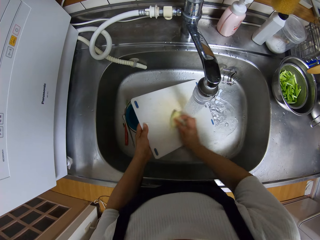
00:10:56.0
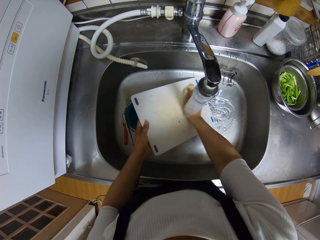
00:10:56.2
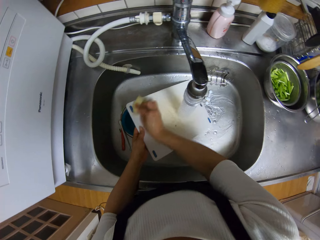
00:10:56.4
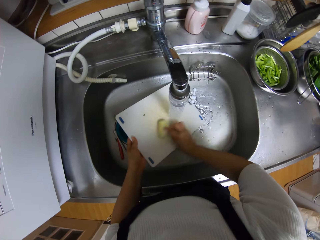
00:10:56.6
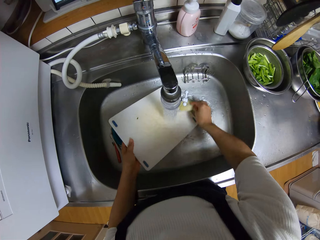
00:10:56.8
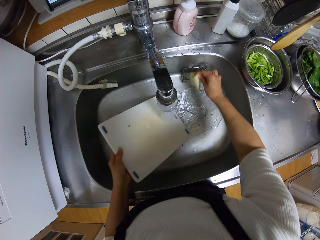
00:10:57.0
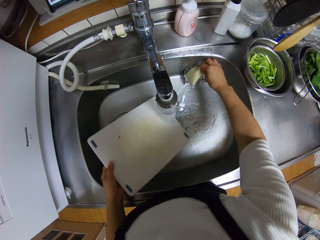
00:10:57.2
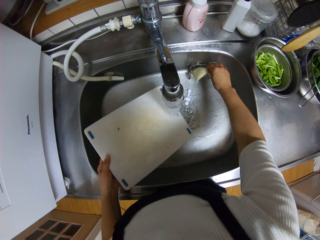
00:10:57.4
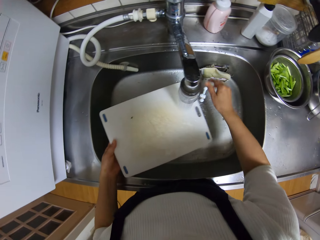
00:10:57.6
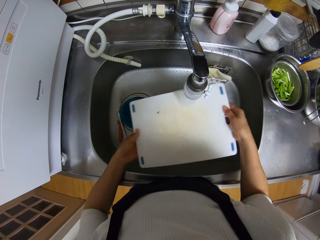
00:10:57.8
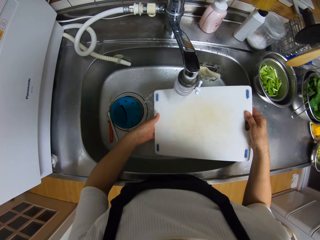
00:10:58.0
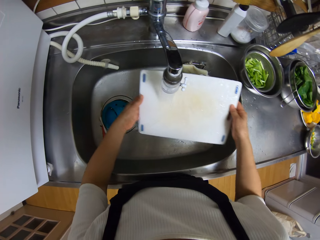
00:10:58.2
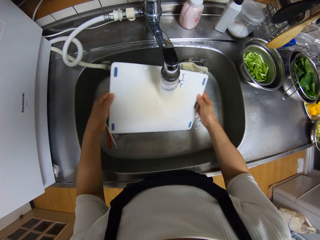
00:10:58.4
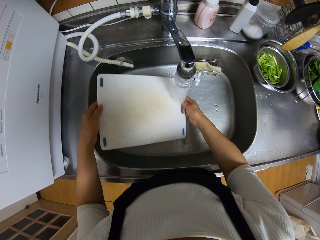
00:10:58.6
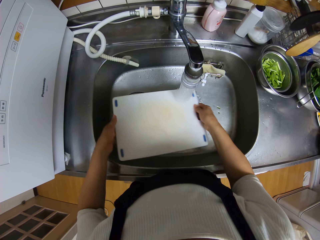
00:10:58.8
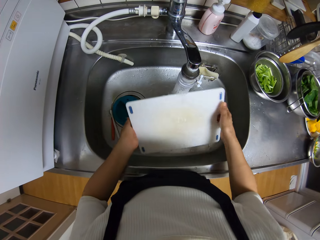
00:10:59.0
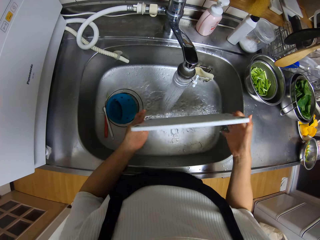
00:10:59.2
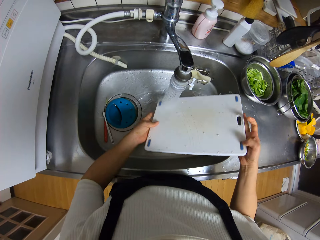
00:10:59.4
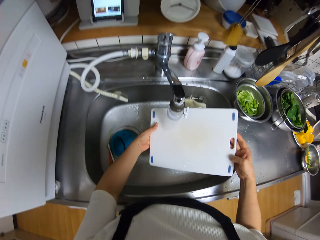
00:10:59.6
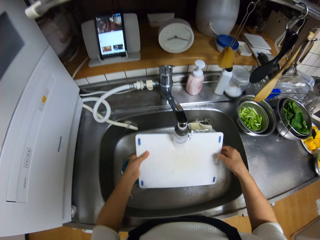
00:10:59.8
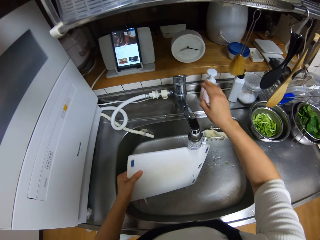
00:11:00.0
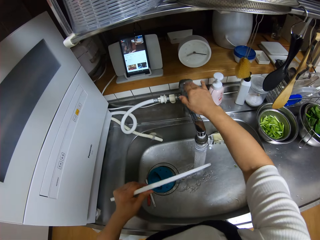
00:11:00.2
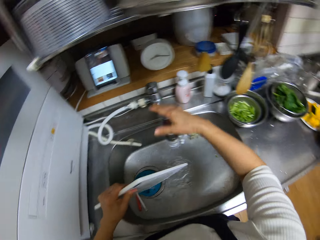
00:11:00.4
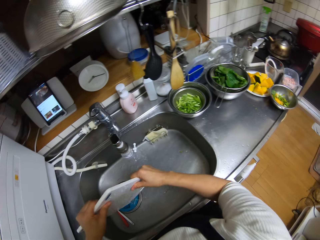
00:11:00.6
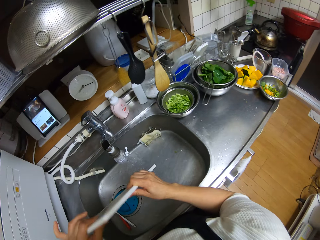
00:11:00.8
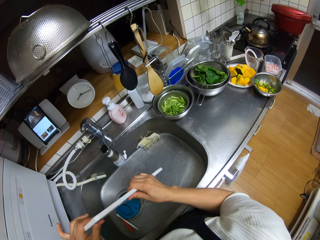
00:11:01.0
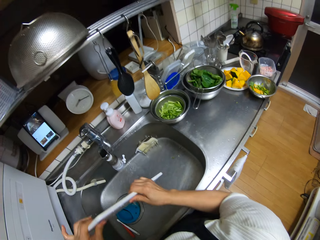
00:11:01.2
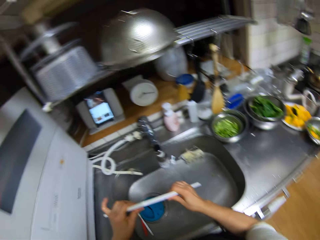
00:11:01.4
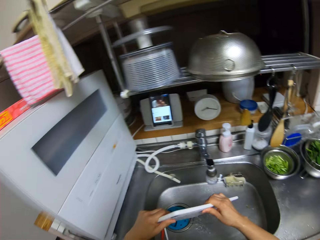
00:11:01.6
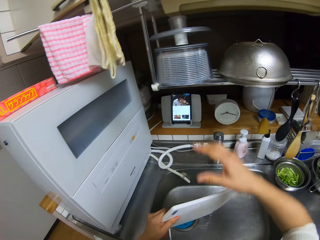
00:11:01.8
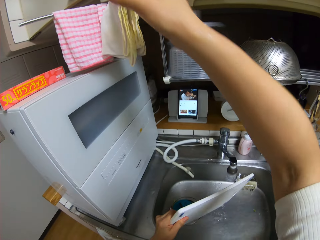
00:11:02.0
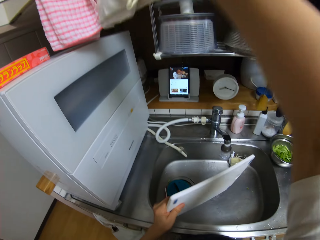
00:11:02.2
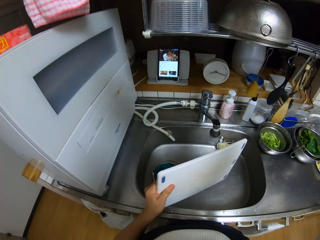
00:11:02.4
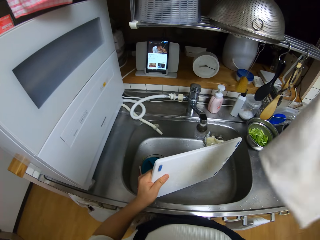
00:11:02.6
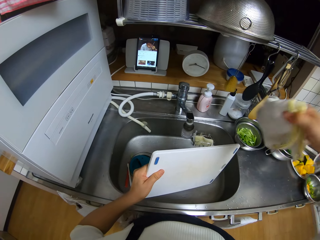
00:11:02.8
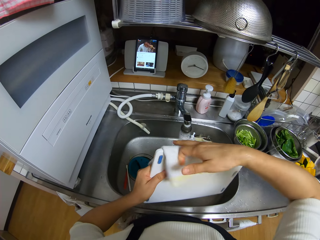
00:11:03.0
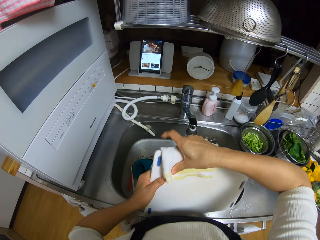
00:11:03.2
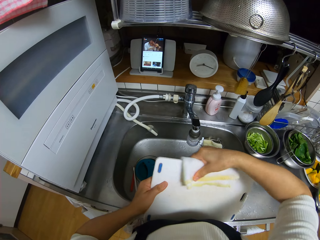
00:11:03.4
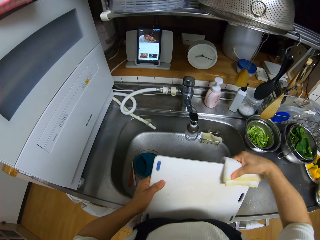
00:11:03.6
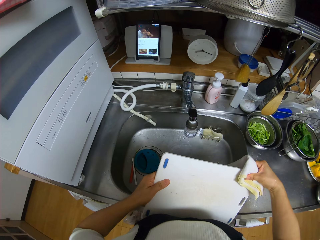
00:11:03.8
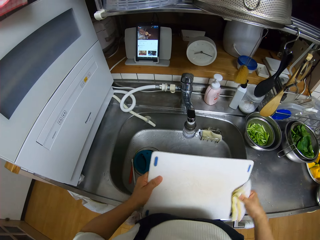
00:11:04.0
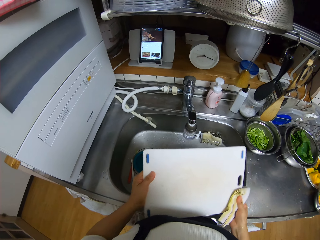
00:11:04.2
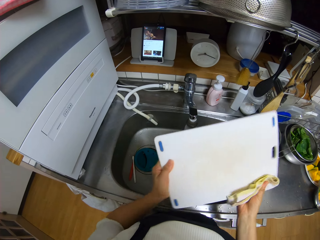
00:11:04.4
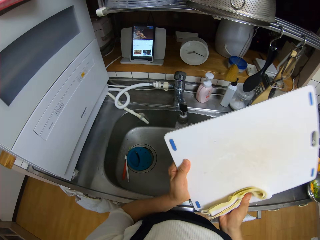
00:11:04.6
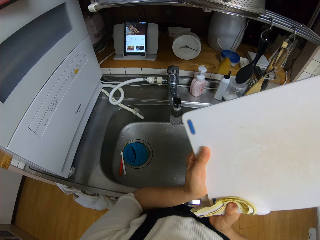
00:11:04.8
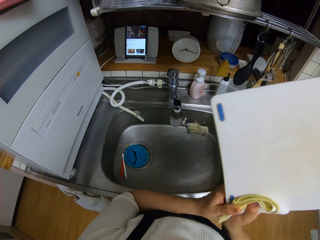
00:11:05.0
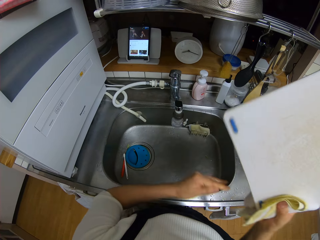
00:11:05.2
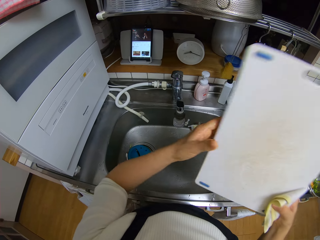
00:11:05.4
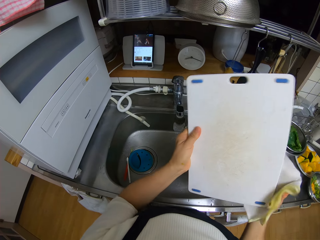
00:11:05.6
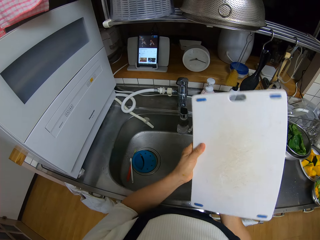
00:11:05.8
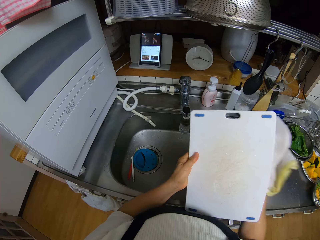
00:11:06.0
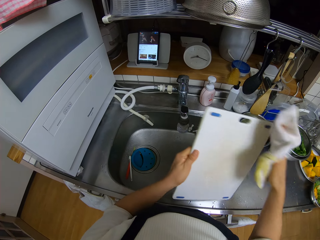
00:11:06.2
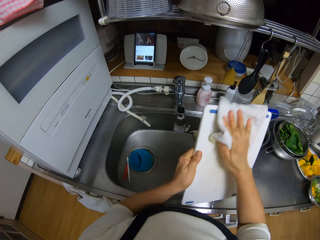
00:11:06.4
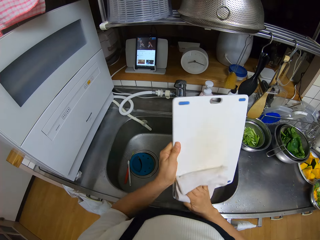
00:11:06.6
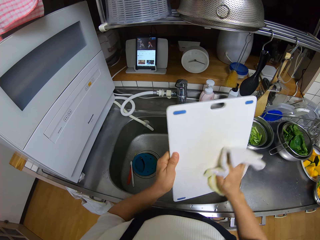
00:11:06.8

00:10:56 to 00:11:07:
The camera wearer drops the sponge in the sink. She rinses the chopping board in the sink. She closes the tap with her right hand. She shakes the board on the sink. She picks up the kitchen towel from the rack with her right hand. She dries the chopping board with the towel.

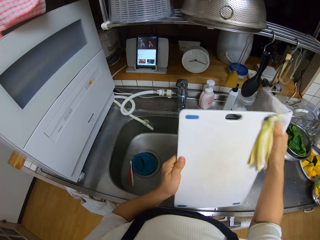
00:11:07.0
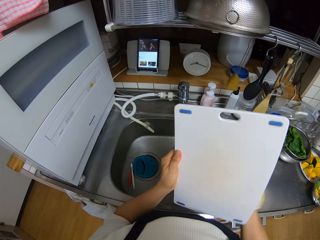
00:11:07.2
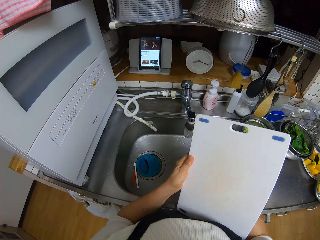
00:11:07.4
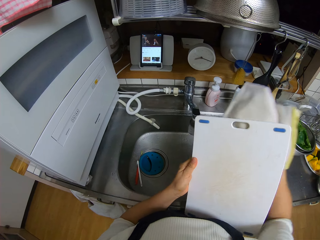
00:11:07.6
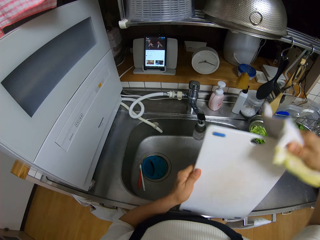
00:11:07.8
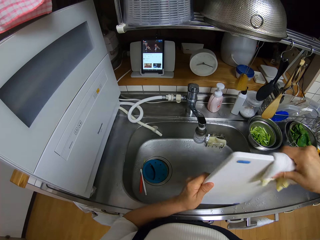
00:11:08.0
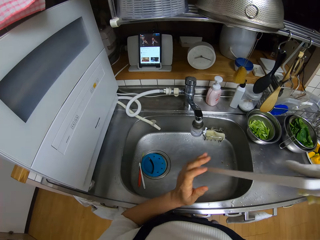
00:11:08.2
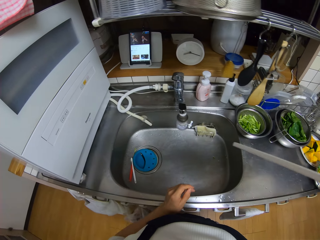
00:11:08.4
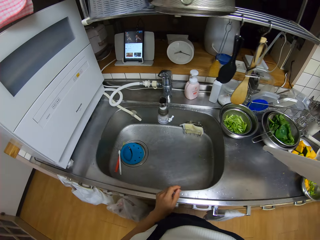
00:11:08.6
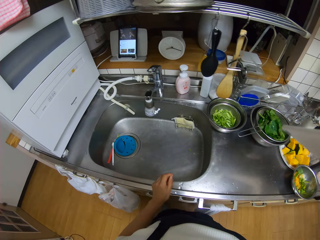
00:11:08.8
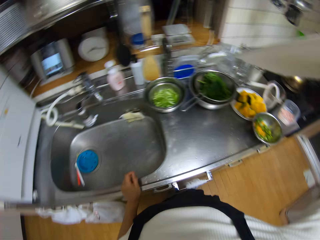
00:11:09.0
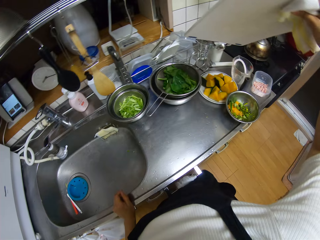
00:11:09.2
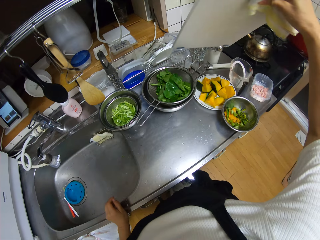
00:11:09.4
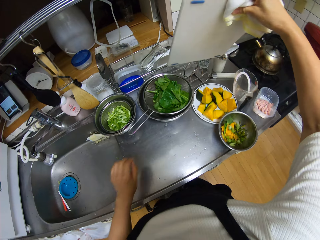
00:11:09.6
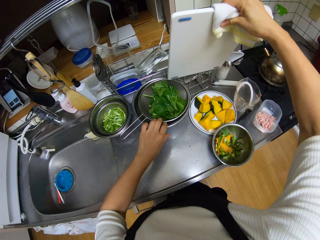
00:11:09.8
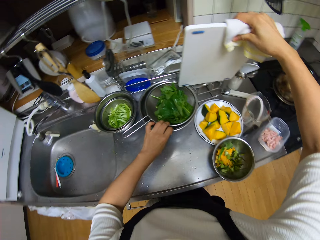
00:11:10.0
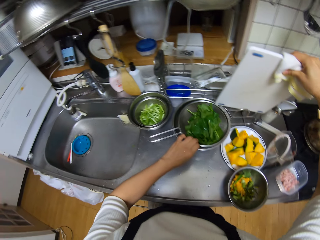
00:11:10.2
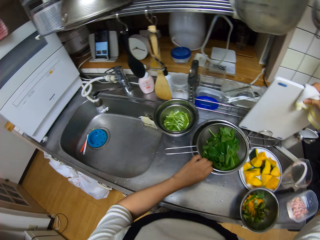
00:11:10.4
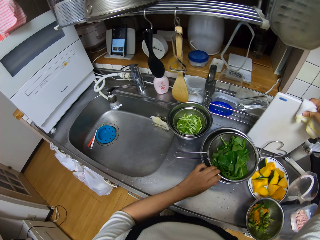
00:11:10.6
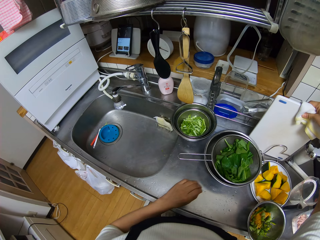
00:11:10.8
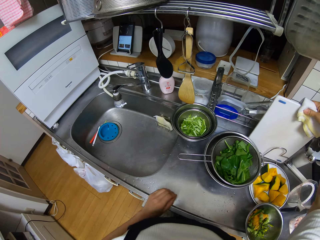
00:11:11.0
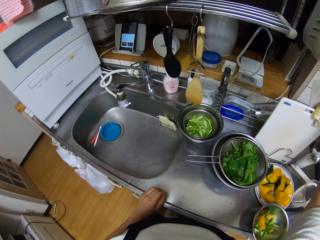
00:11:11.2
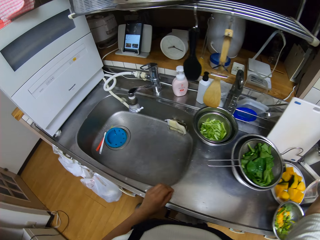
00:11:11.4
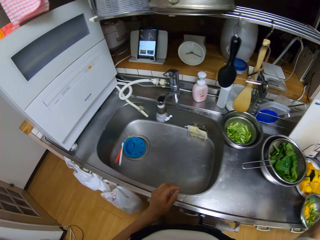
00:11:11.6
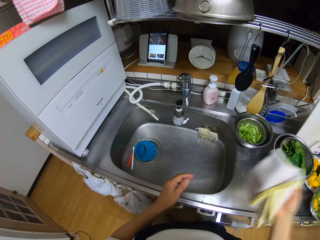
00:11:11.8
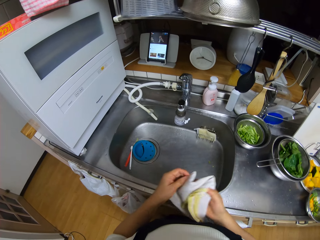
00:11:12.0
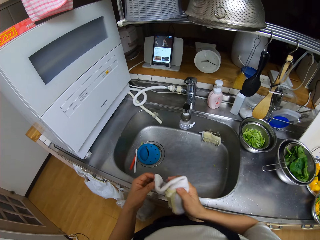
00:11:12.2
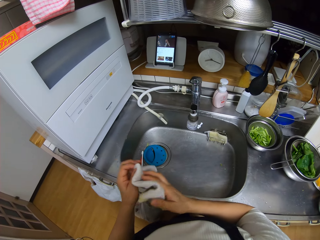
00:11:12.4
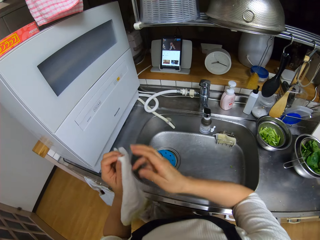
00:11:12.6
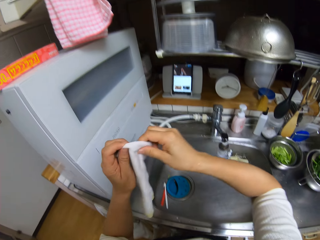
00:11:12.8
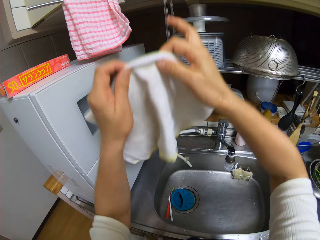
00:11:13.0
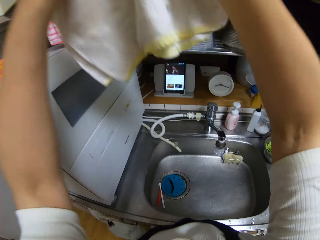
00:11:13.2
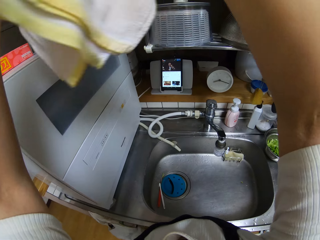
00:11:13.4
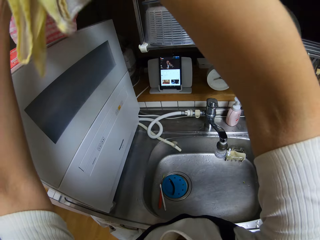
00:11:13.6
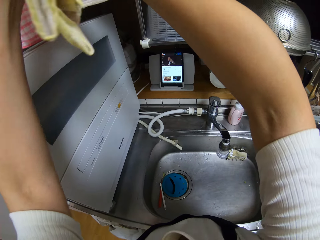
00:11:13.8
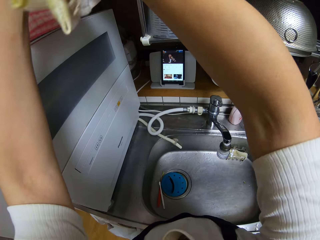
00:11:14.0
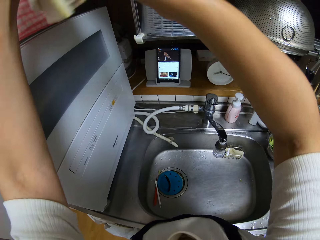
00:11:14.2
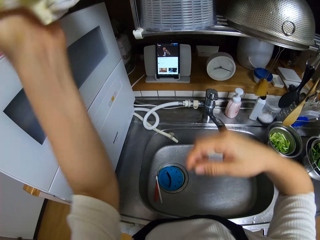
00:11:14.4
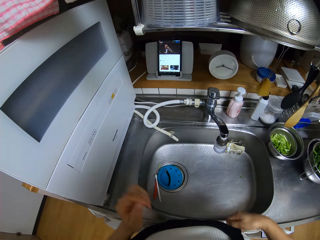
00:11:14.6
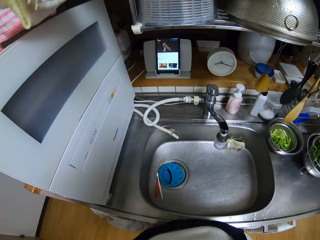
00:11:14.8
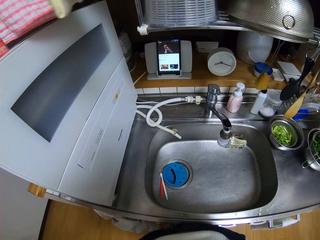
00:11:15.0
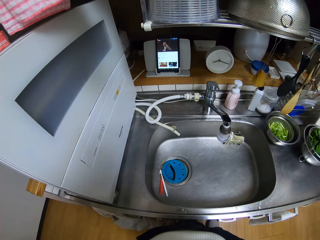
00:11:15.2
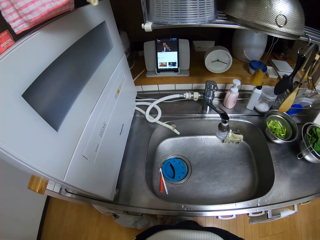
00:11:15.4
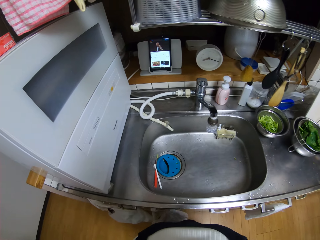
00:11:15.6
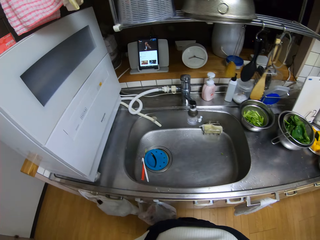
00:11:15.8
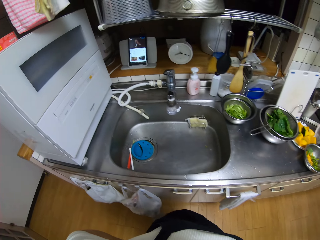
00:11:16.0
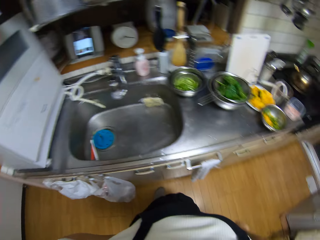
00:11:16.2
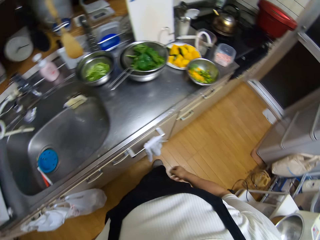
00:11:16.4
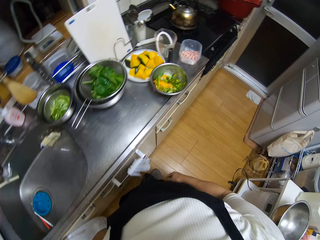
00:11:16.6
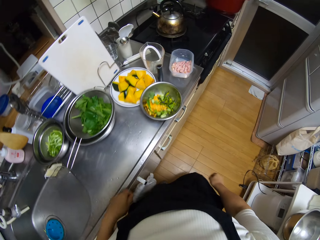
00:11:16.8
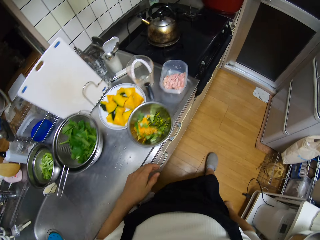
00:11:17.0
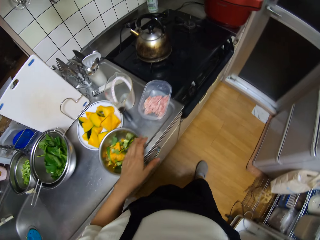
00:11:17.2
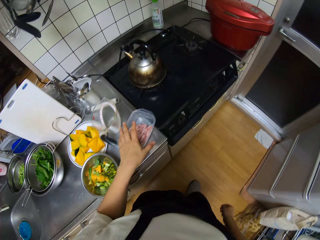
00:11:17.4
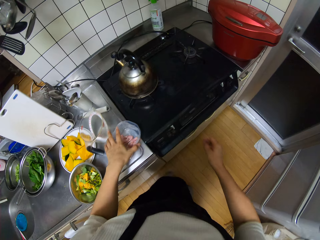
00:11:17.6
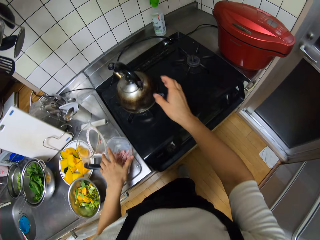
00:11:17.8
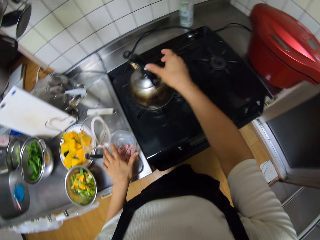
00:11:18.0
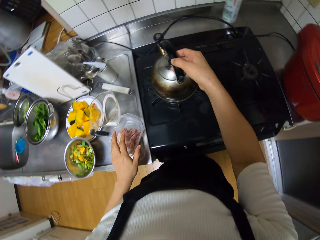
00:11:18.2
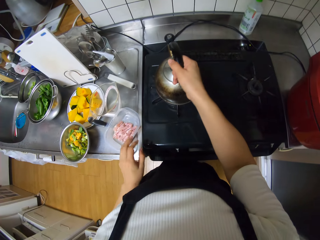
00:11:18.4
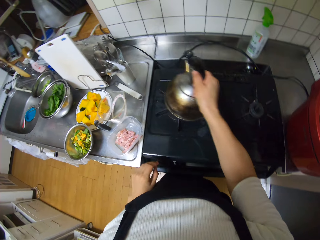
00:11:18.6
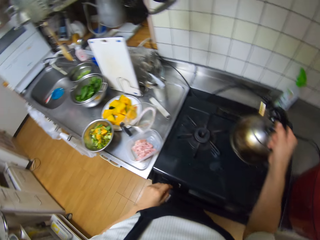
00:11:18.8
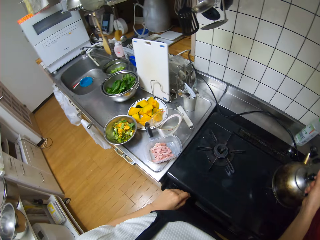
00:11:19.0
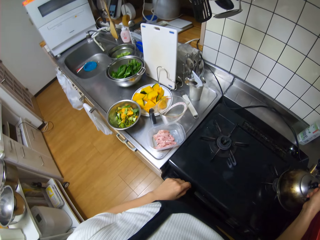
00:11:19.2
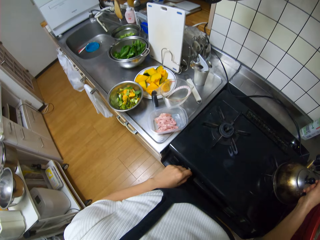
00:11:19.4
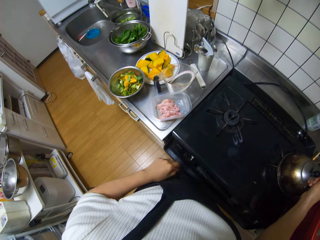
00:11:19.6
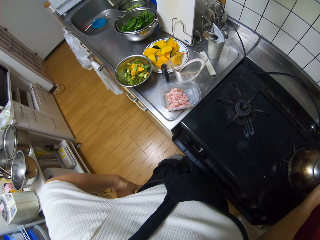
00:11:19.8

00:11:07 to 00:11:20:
The camera wearer stretches to the utensils rack on the countertop. She pulls the bowl with spinach on the countertop. She places the board in the utensils rack. She unfolds the kitchen towel. She hangs the towel on the rack. She walks to the cooker. She holds a dish on the countertop, lifts her hand from the dish and shifts a kettle from one stove of the cooker to another with her right hand.
